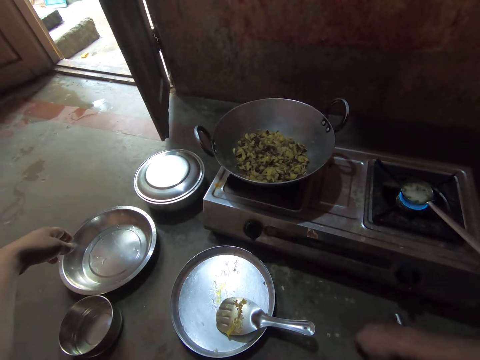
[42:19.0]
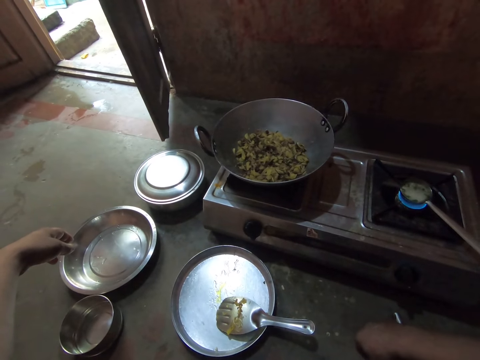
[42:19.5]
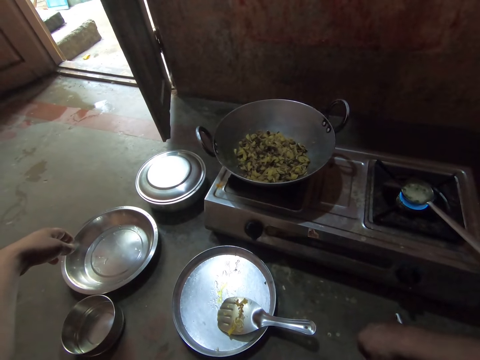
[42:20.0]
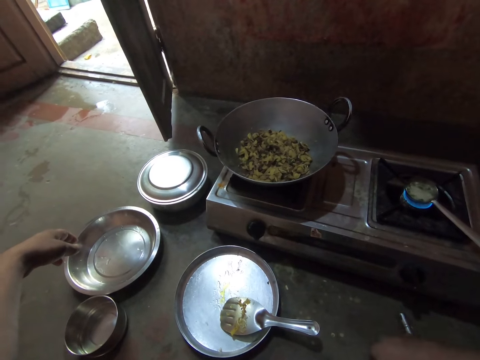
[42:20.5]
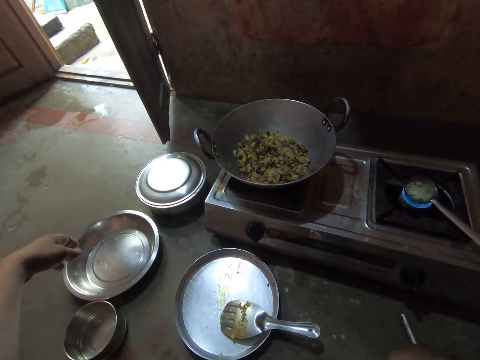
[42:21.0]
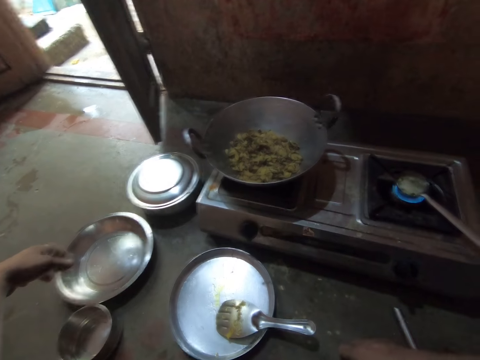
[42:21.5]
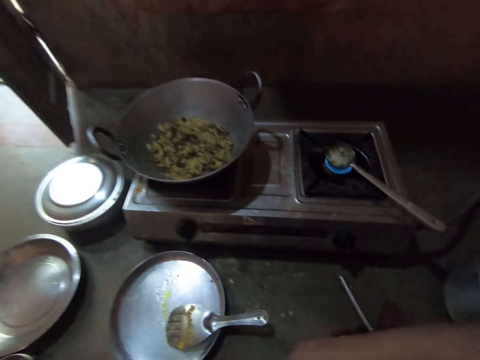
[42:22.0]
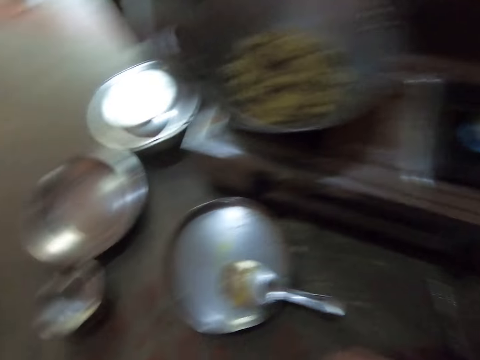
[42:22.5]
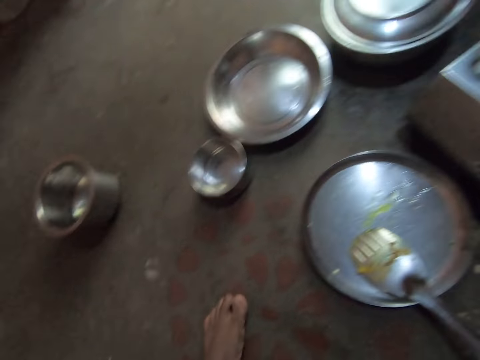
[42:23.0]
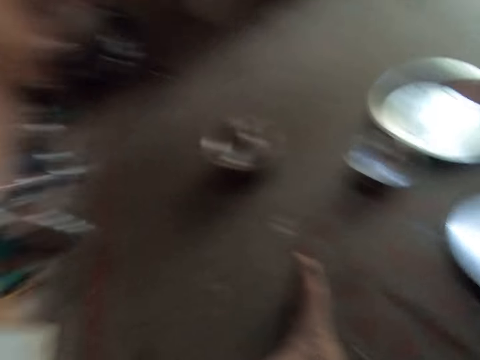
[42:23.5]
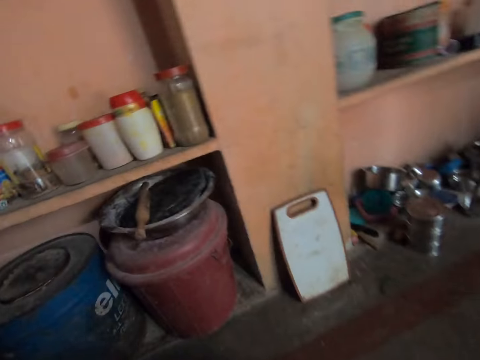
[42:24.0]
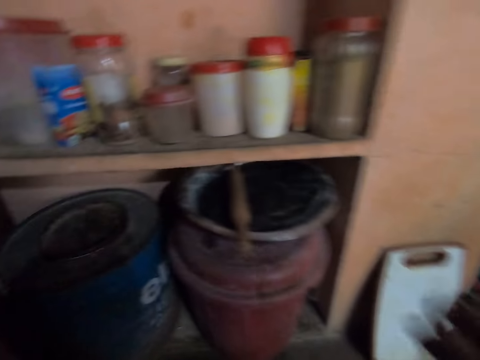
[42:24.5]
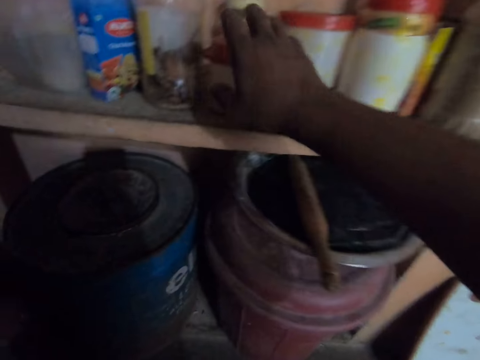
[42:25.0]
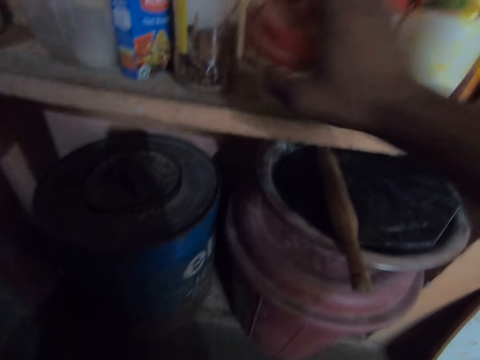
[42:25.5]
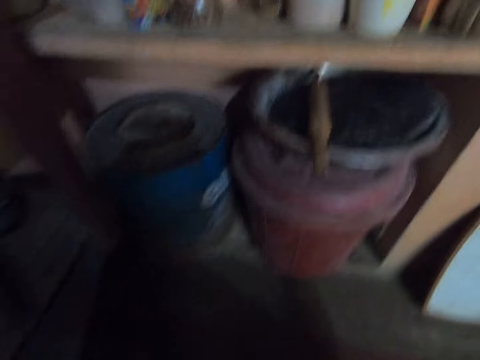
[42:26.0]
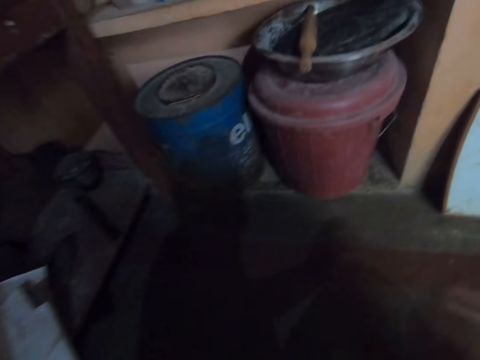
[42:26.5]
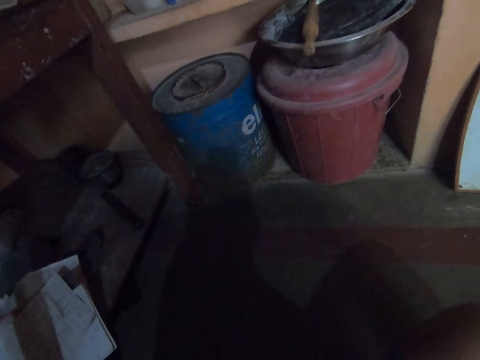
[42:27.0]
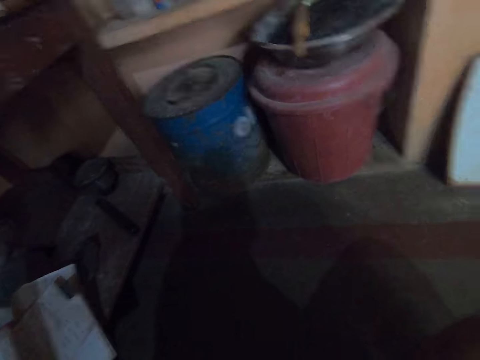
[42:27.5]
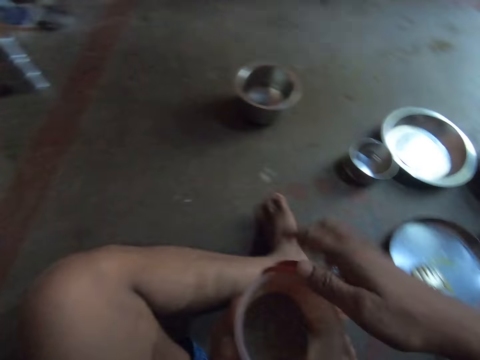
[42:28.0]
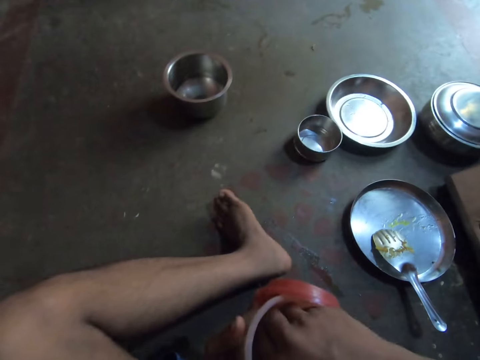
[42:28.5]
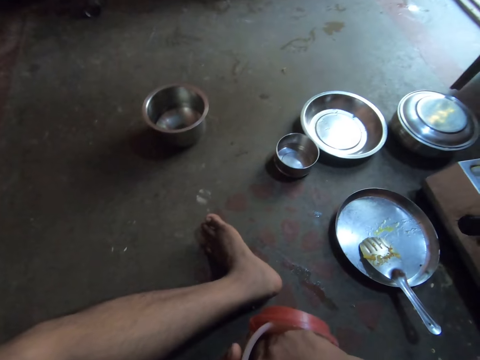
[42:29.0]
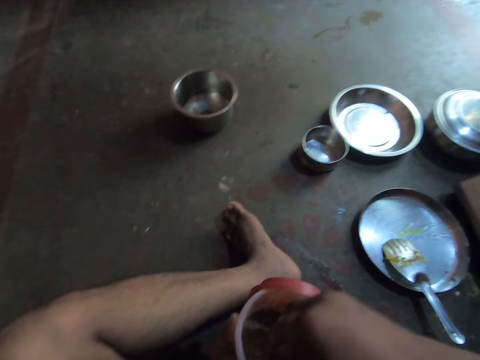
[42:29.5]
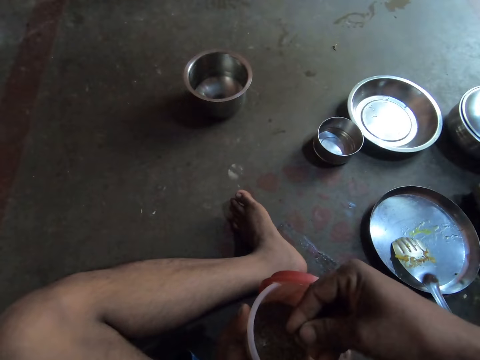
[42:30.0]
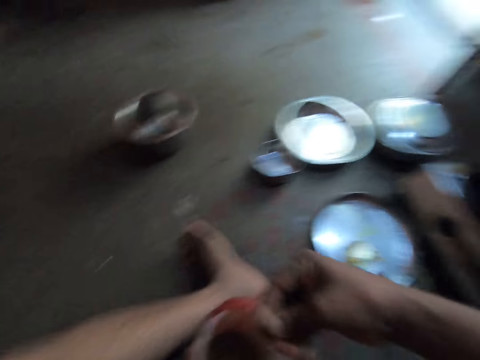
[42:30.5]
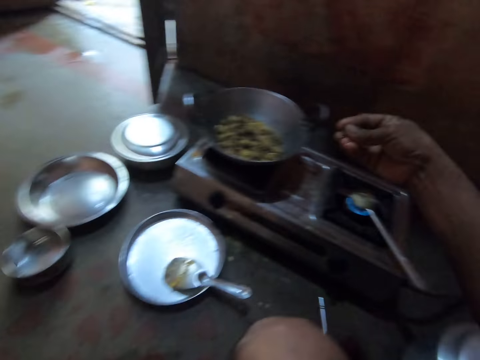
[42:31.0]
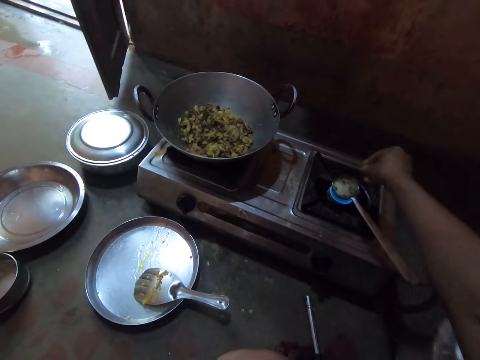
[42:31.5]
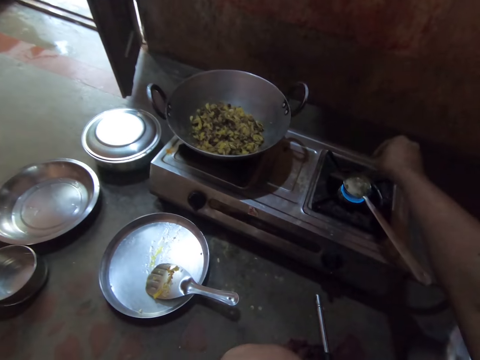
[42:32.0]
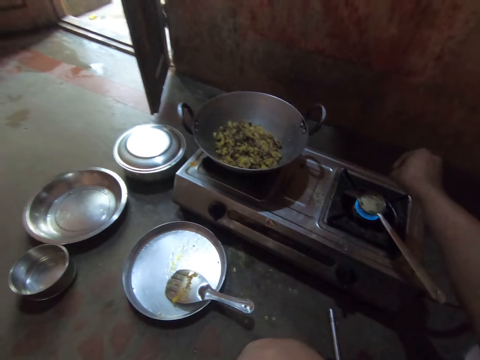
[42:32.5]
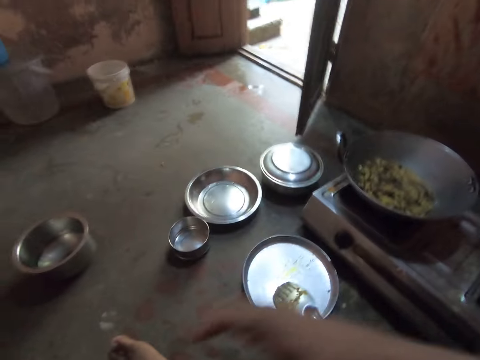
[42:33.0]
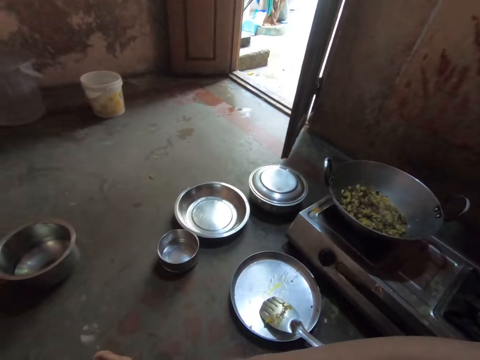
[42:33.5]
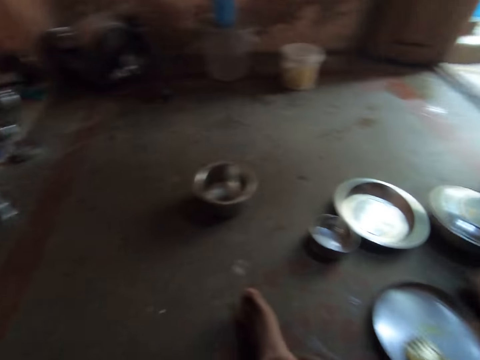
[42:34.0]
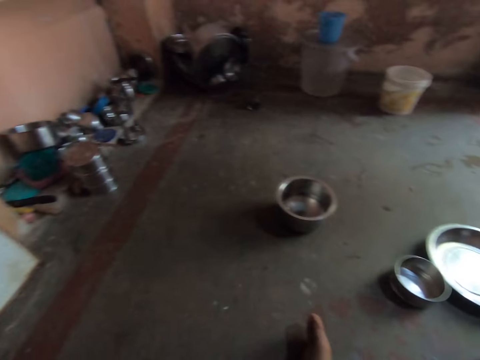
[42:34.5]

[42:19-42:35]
The camera wearer looks around. He walks towards the cabinet. He picks up a plastic tin. He stares at the floor. He serves the spices to the serving spoon with his hand. He picks something in the plastic tin. He adds the something in the ingredients in the hollow cooking spoon. He stares at the floor.

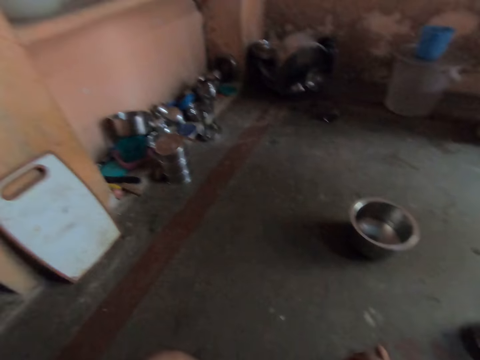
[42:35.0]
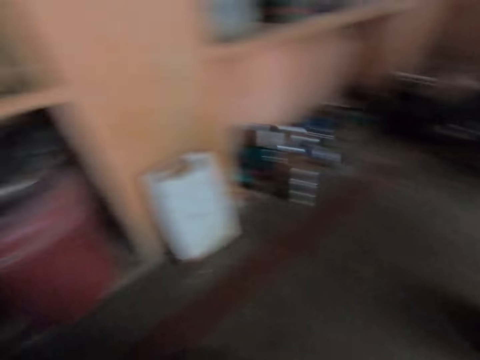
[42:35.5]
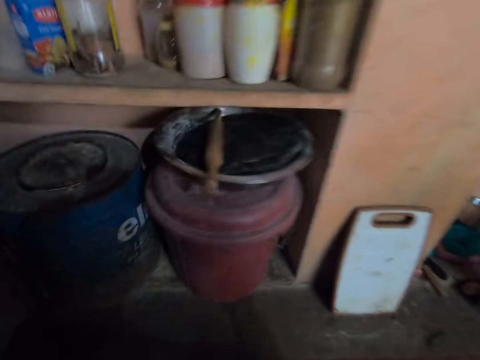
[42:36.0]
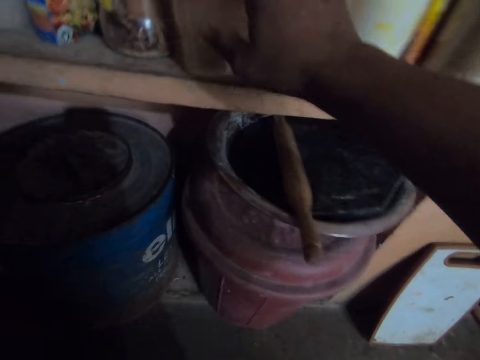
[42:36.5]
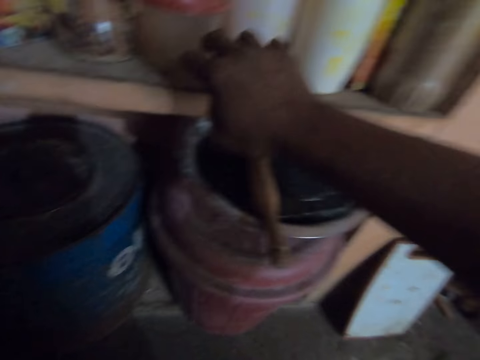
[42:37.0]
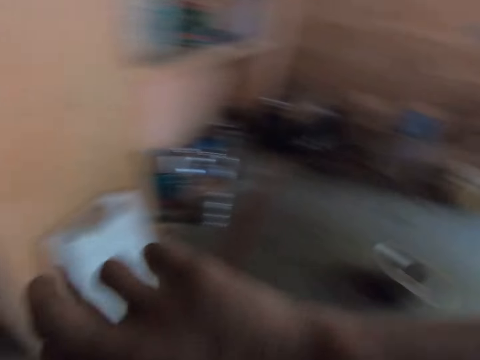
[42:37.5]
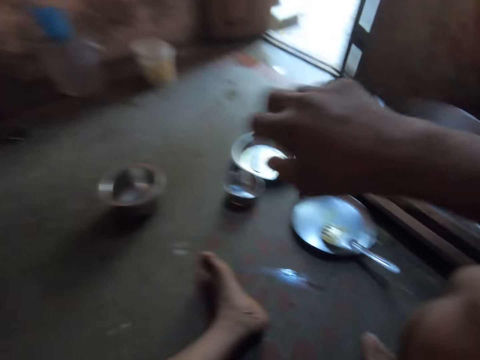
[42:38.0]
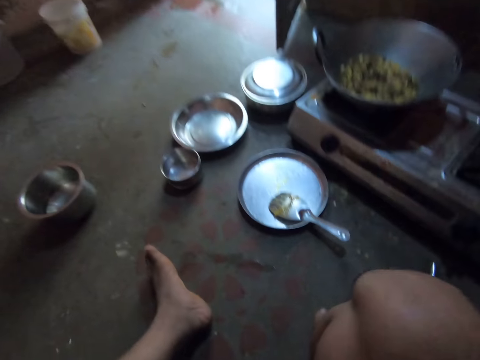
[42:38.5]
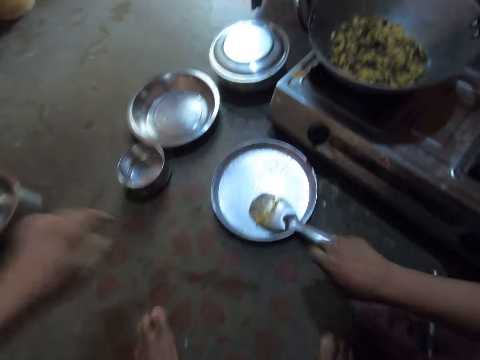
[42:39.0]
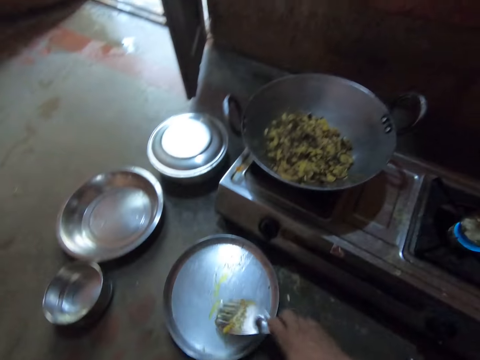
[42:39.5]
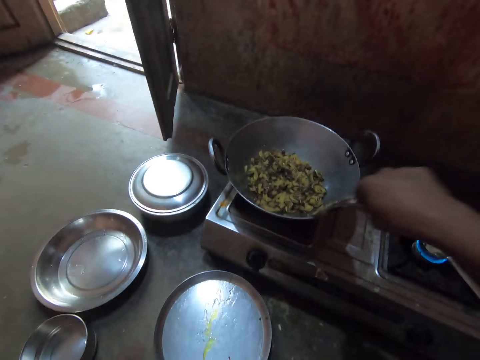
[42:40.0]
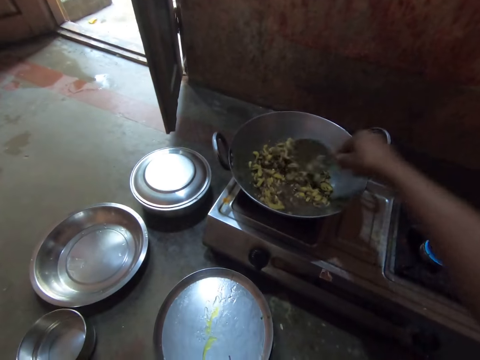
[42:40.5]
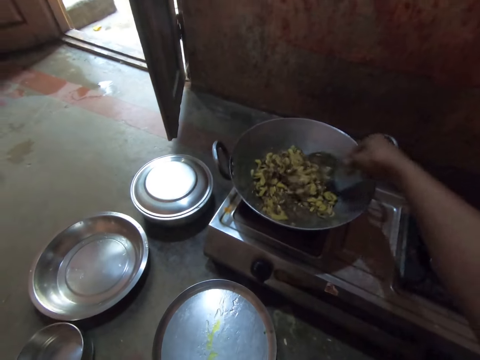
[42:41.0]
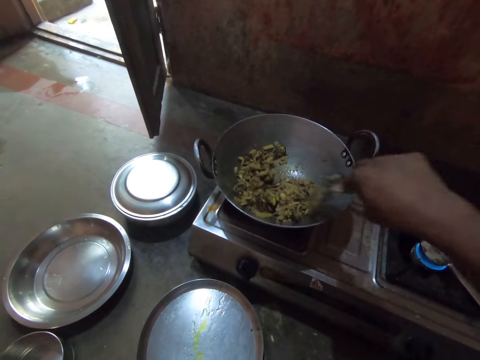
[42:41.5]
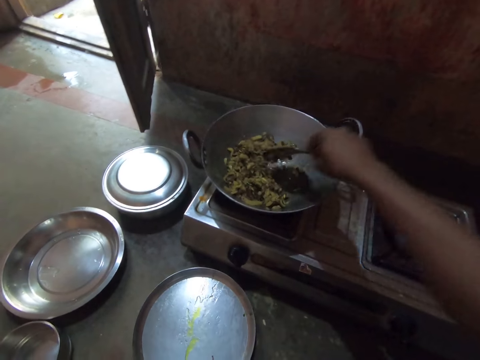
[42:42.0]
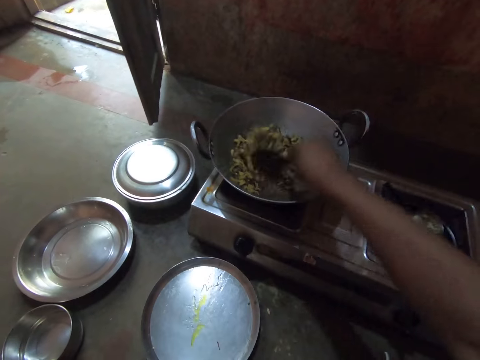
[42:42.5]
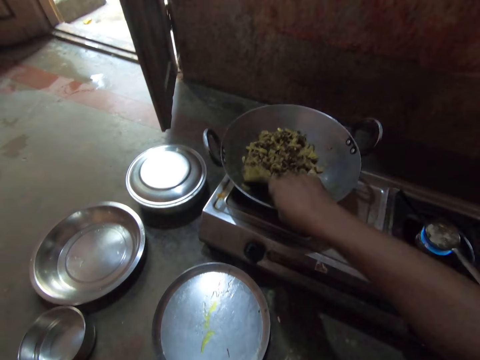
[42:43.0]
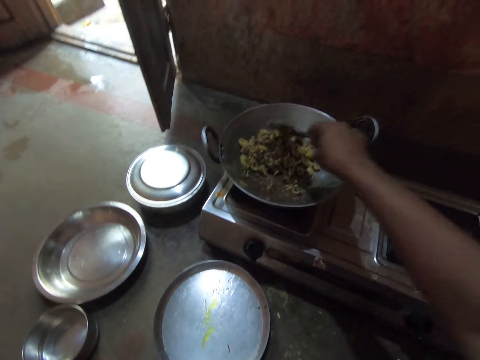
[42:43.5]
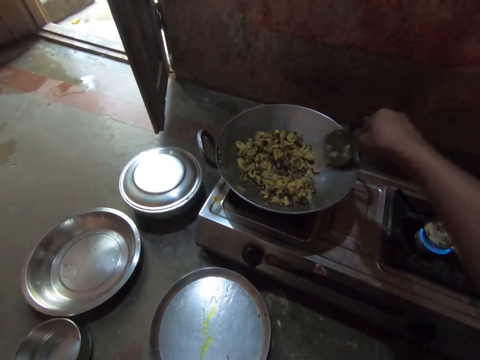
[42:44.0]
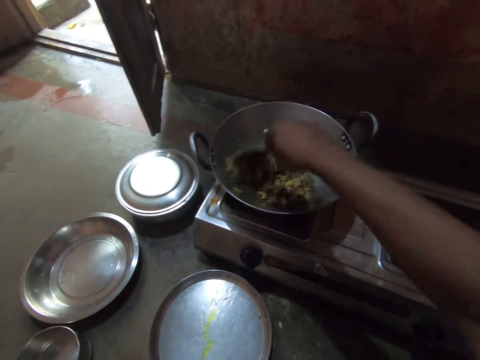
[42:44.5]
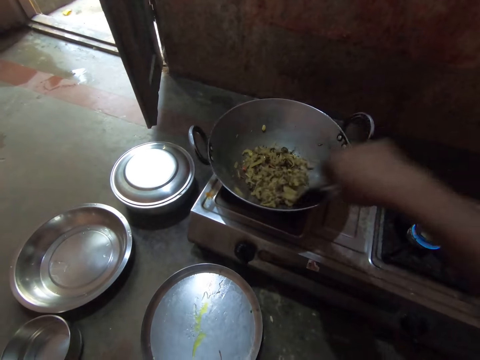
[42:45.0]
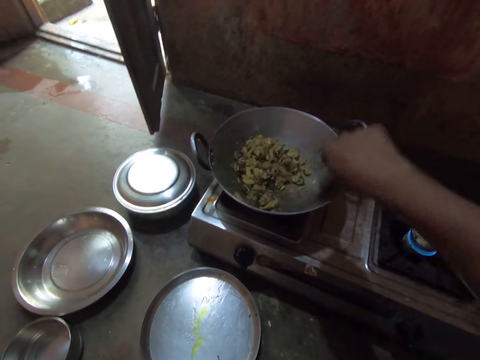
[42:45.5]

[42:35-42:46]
The camera wearer moves towards the wall. They place the plastic tin on the cabinet. They move towards the gas cooker. They pick up a steel flat cooking spoon. They stir the vegetables in a deep frying pan with the spoon.
